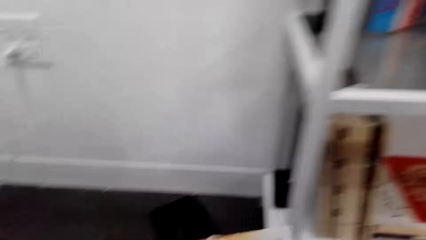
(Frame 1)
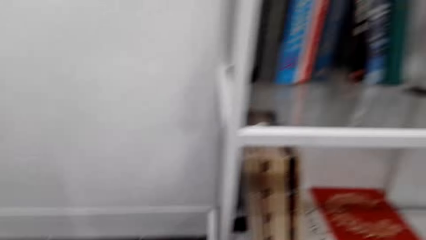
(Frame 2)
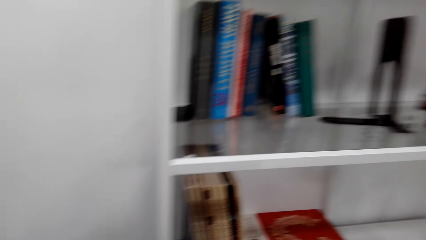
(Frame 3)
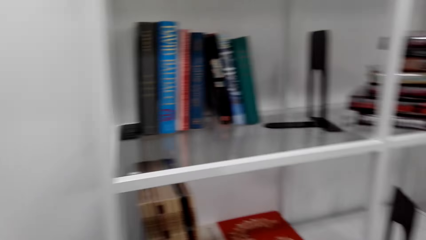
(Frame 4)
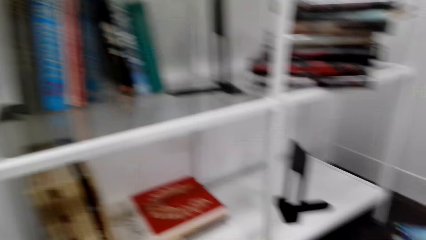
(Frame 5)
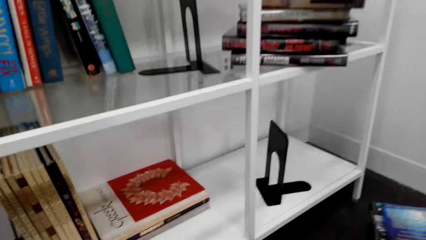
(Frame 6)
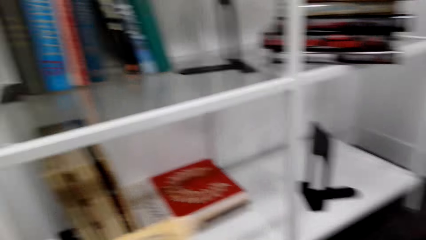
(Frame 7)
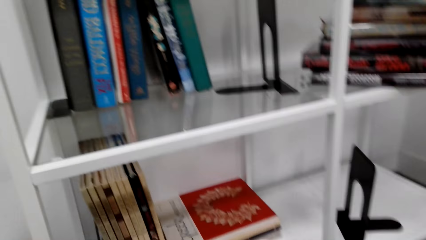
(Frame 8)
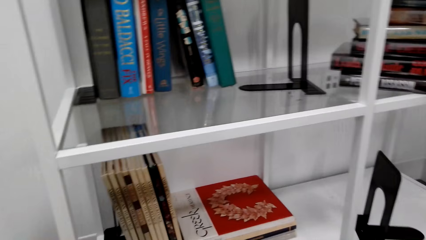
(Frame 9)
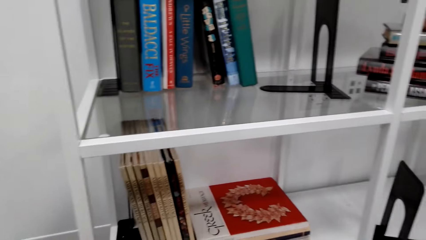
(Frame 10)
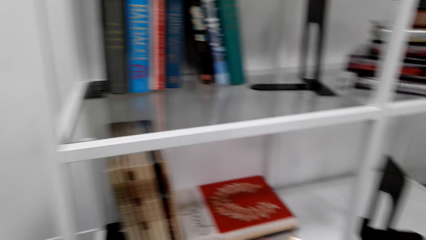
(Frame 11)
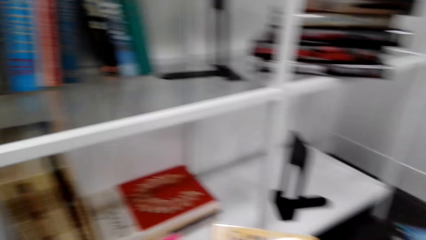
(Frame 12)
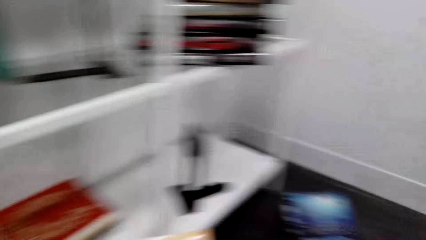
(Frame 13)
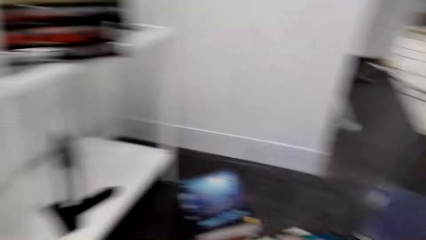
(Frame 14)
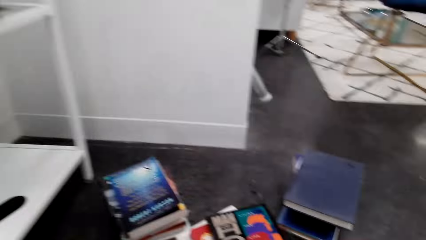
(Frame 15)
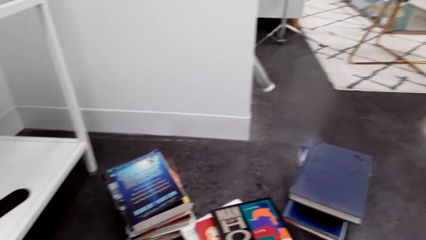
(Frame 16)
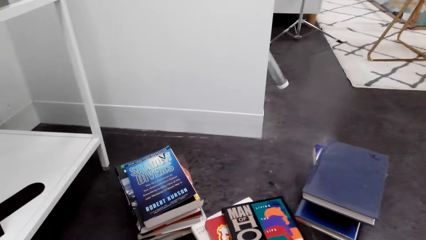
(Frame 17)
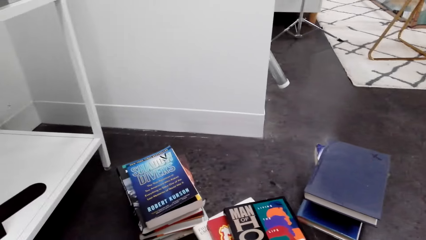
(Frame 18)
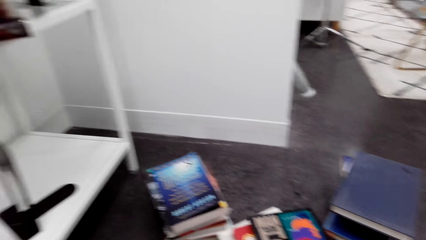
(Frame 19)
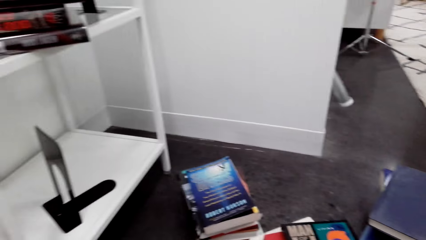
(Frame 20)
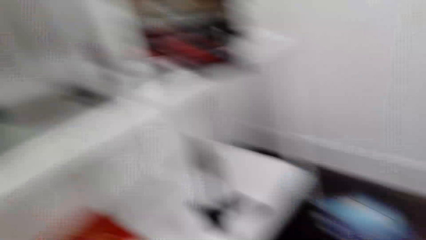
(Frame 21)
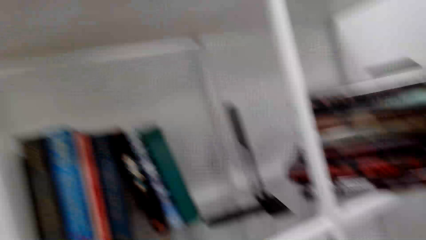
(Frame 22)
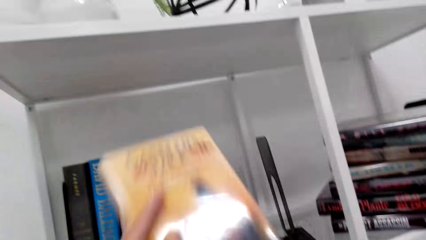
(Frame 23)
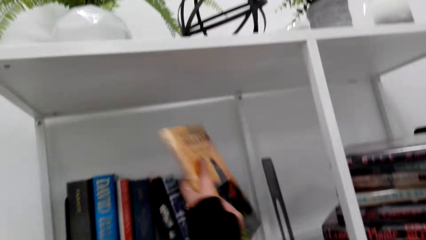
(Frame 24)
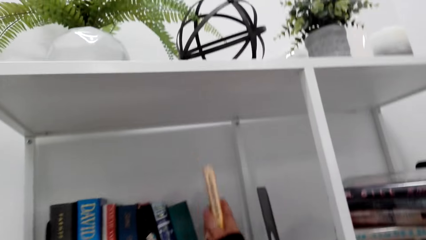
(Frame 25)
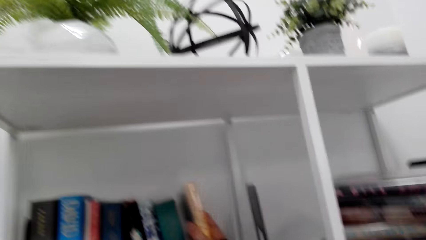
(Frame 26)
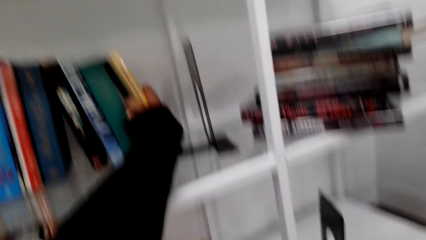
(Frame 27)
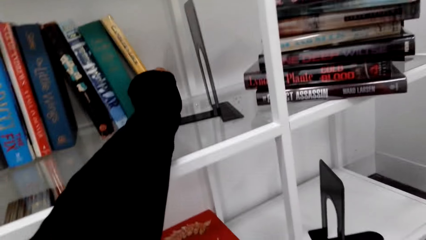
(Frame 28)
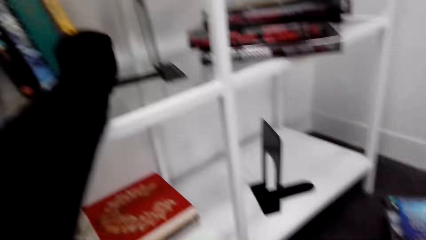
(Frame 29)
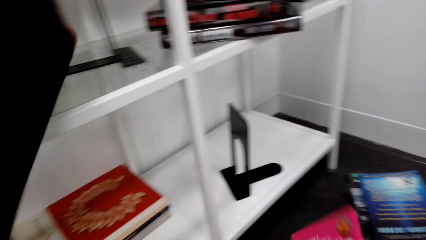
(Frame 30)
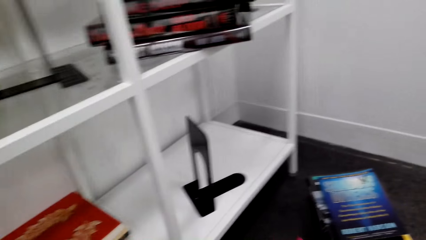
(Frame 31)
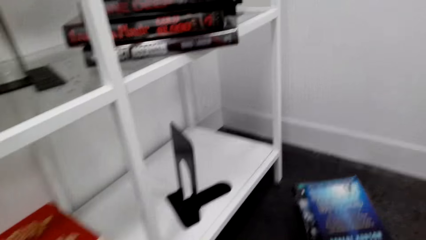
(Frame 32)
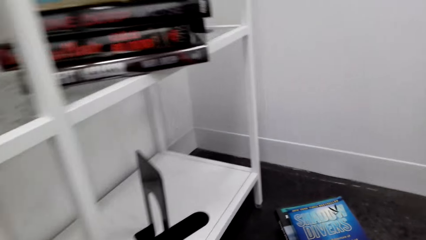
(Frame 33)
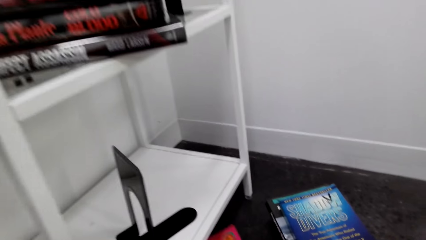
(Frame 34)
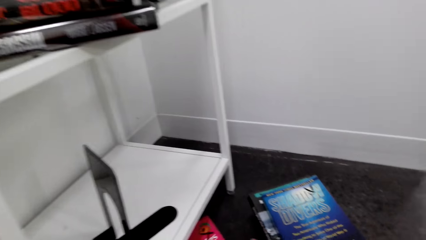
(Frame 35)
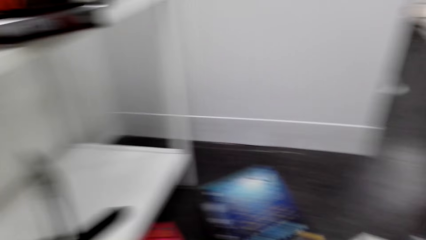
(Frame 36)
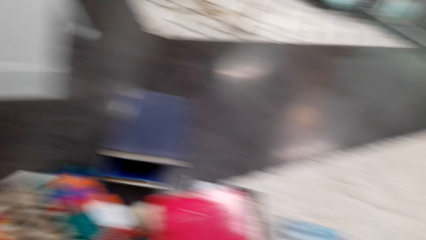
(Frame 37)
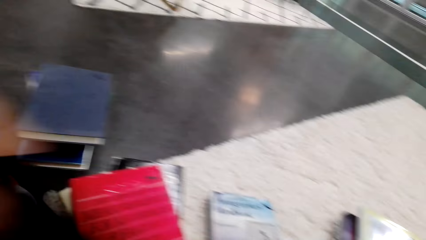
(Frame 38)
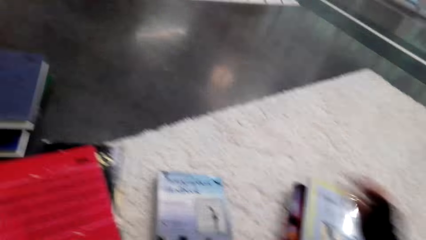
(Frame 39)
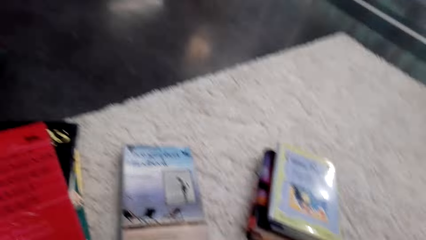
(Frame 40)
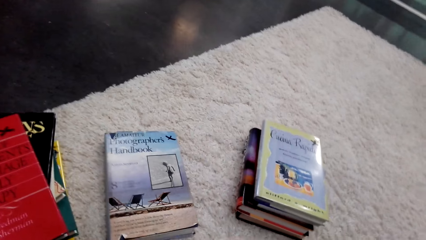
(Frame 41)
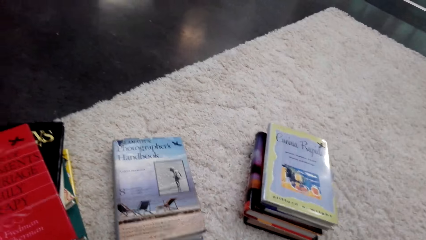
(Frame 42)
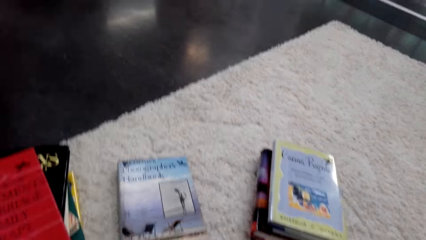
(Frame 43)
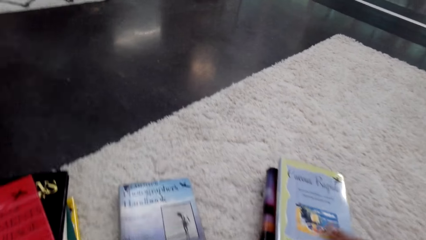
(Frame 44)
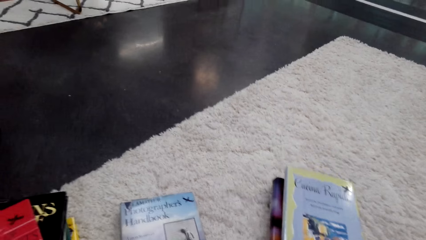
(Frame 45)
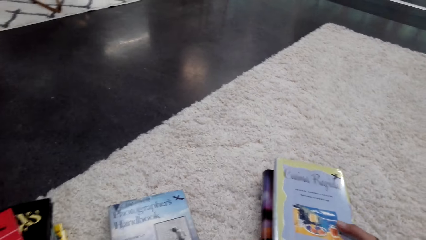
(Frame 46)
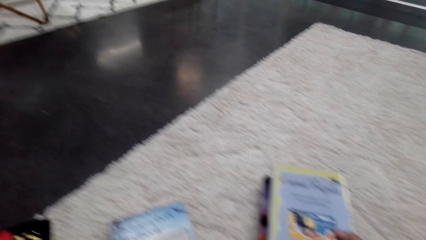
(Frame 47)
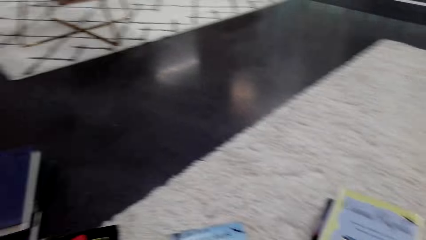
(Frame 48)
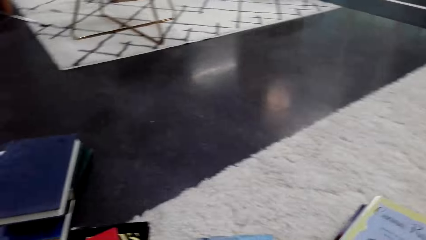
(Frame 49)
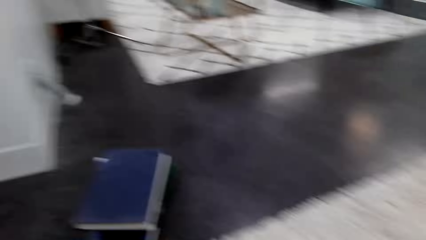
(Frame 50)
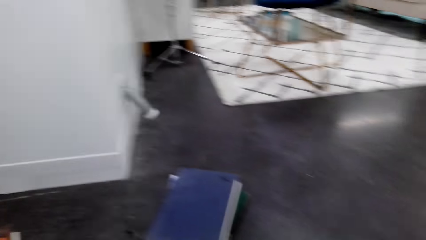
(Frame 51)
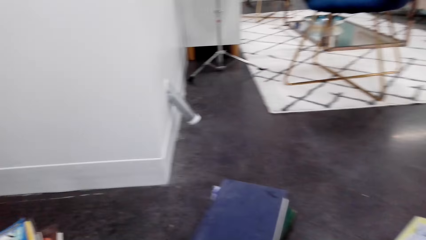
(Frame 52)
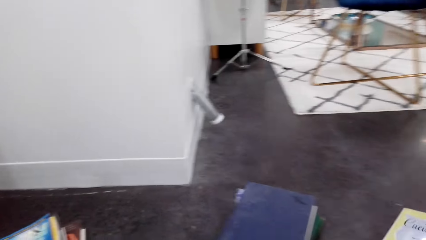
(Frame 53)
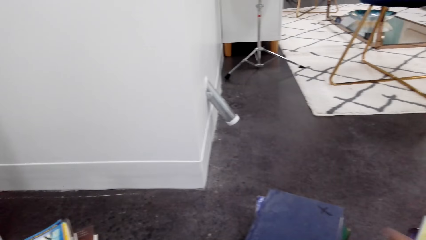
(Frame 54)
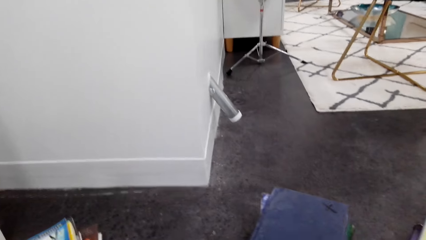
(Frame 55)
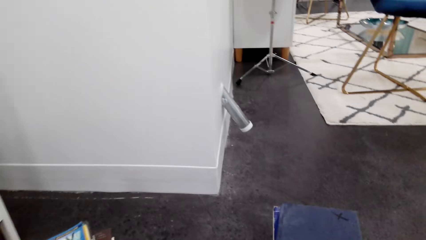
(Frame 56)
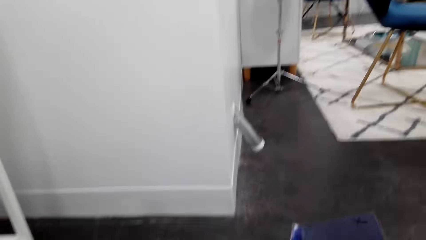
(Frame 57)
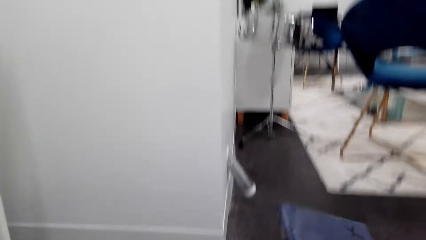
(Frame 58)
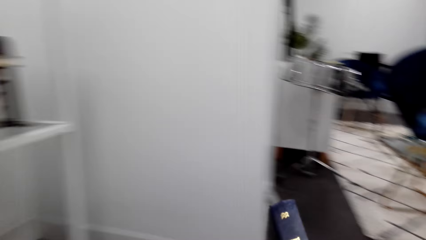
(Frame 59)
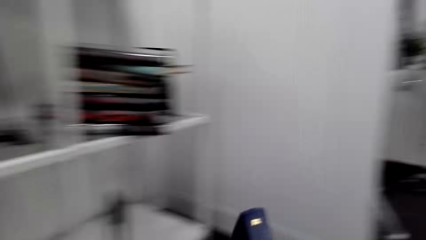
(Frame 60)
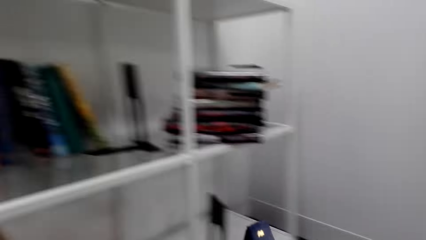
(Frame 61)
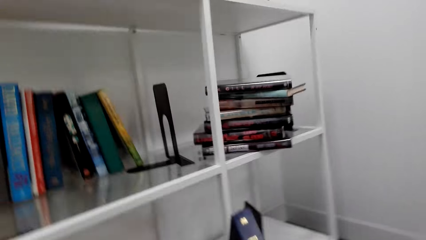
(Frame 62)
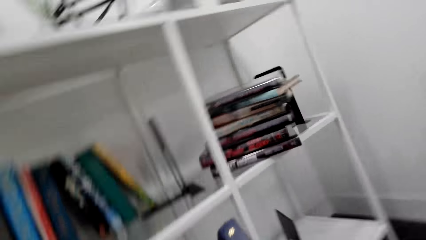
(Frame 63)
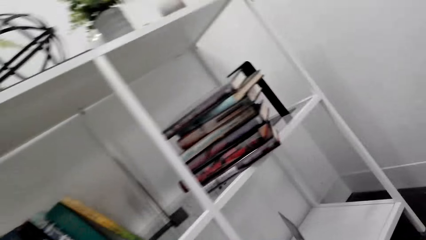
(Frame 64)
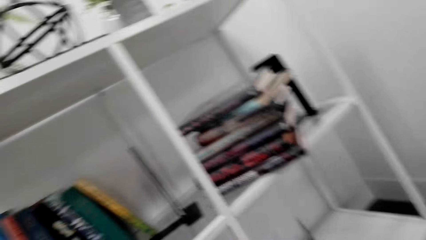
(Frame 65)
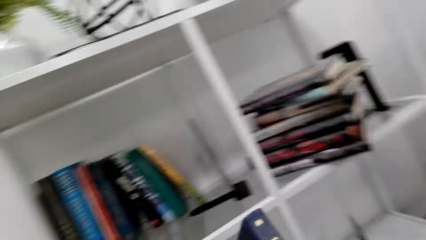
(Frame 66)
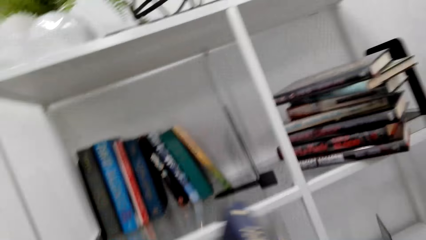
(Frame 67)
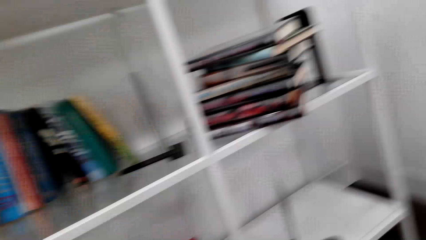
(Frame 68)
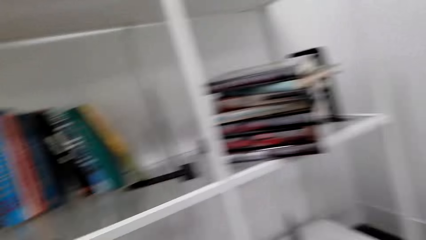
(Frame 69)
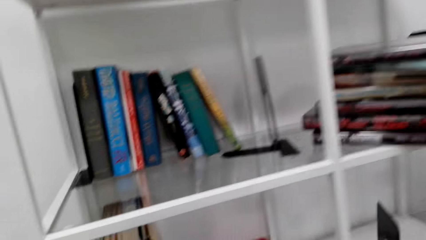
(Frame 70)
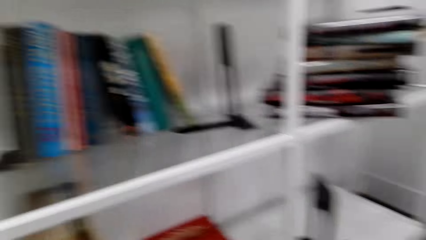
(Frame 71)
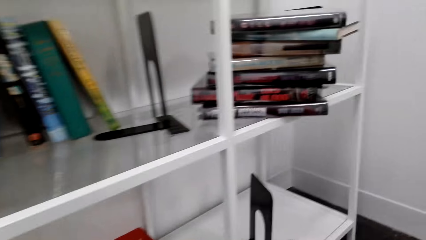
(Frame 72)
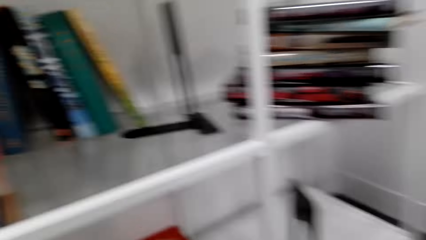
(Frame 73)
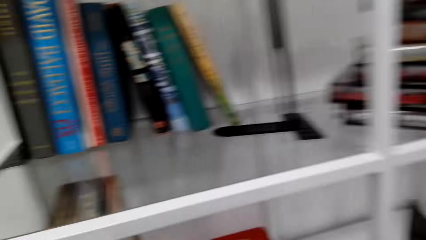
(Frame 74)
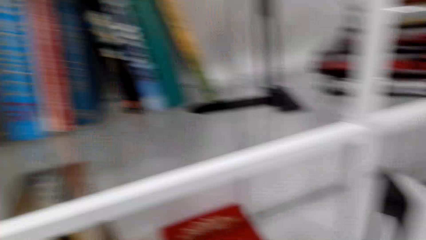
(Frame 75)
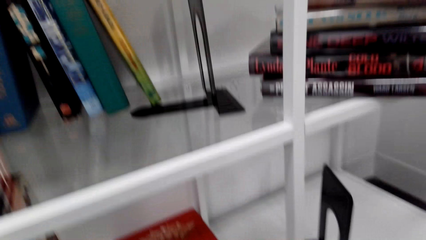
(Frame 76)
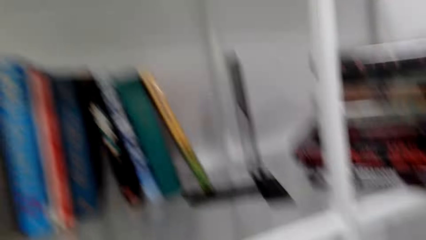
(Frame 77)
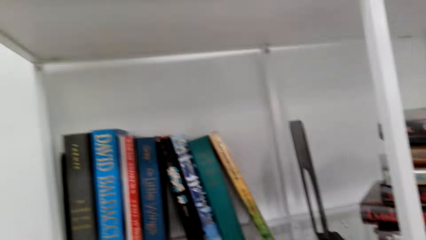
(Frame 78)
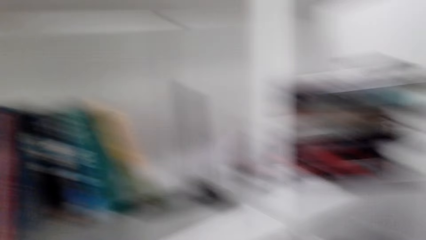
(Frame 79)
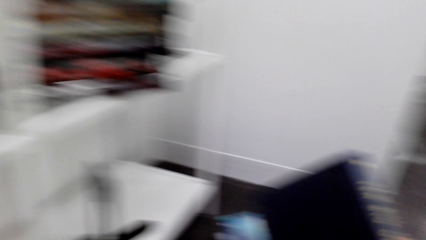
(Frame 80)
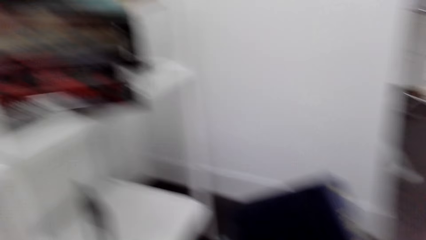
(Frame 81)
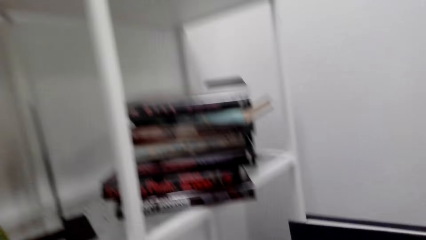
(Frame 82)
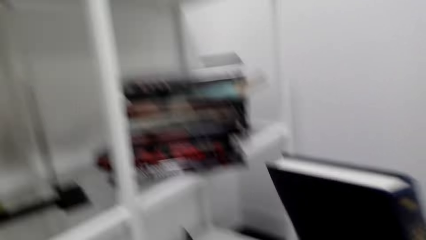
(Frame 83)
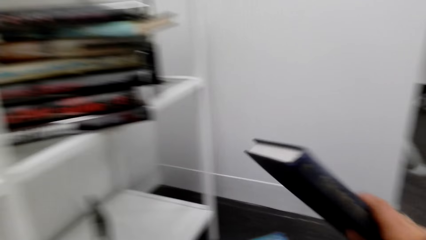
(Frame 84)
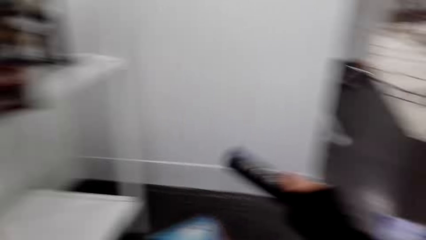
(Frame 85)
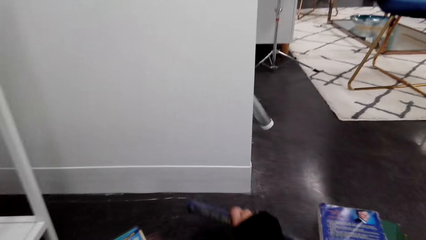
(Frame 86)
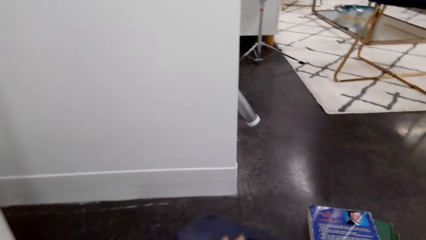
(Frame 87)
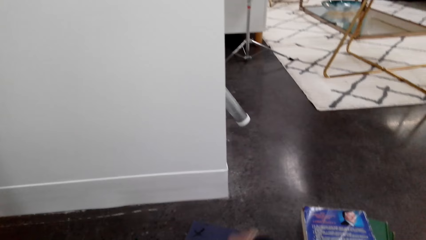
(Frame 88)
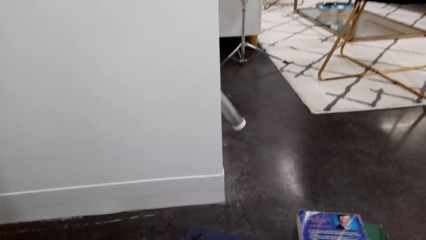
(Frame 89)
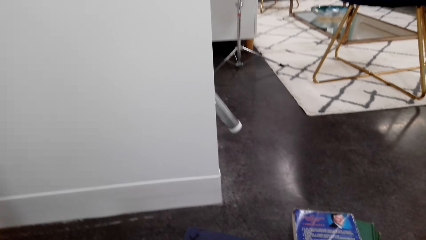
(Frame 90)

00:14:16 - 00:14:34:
The camera wearer stares at the shelf. They stare at the floor. They put the book on the shelf. They pick up a book with the right hand. They stare at the shelf.
